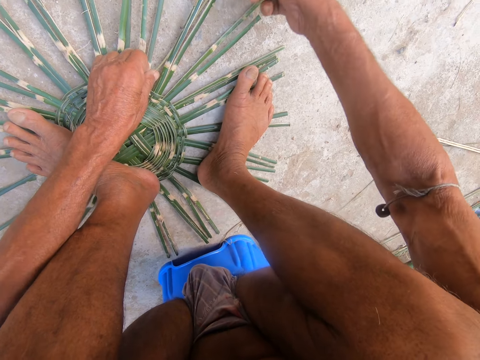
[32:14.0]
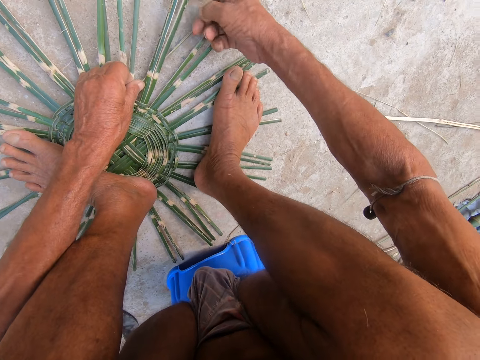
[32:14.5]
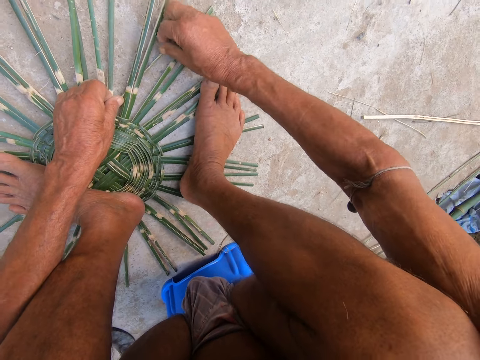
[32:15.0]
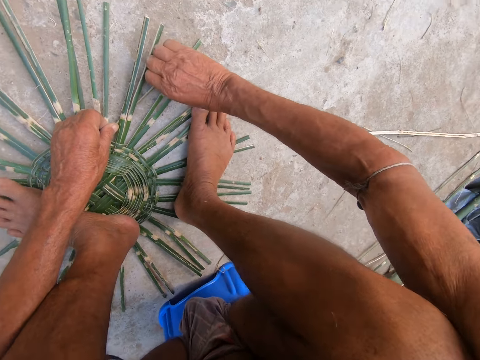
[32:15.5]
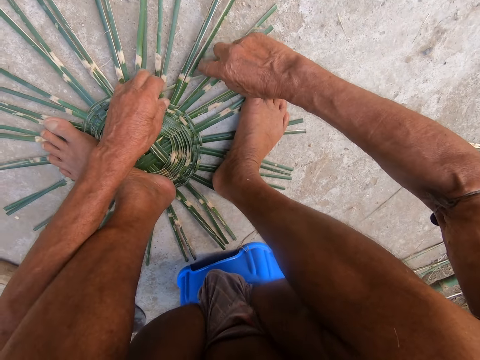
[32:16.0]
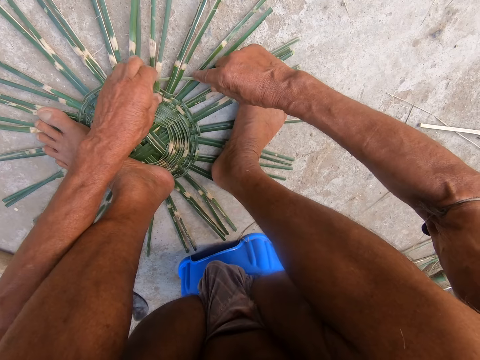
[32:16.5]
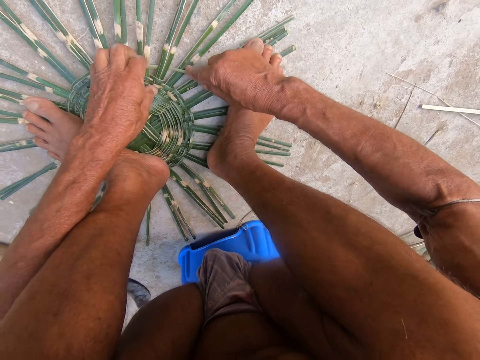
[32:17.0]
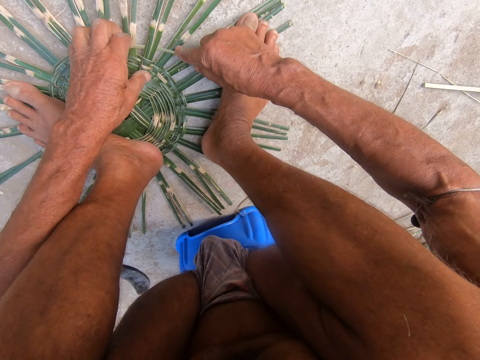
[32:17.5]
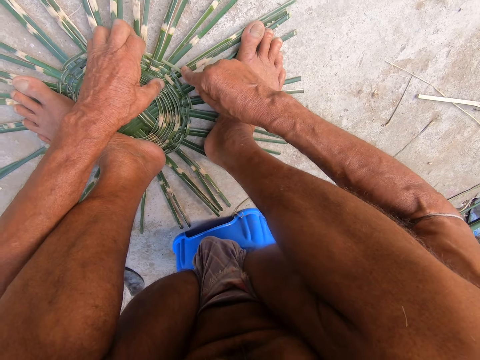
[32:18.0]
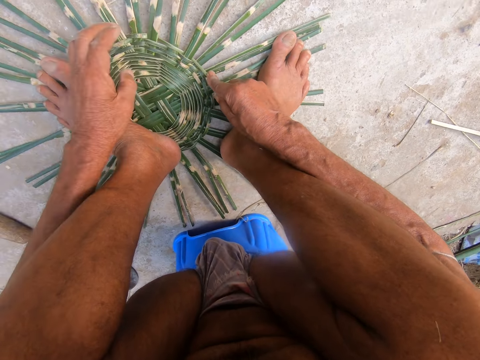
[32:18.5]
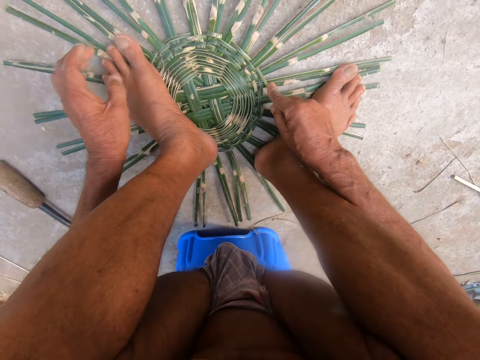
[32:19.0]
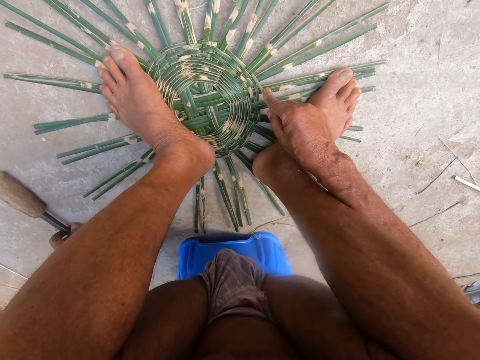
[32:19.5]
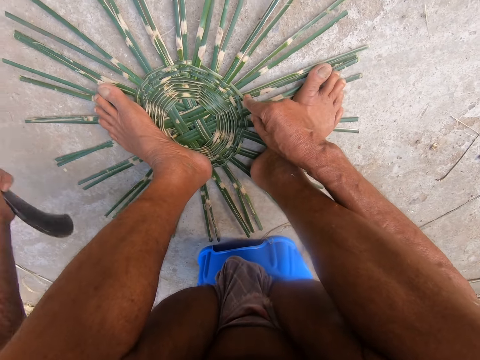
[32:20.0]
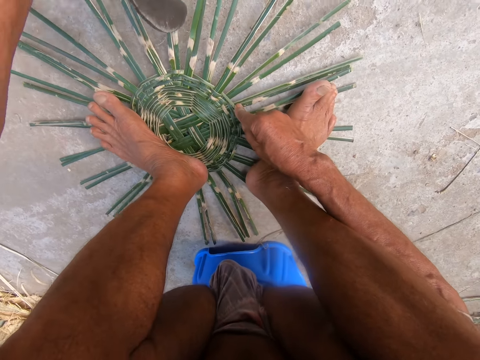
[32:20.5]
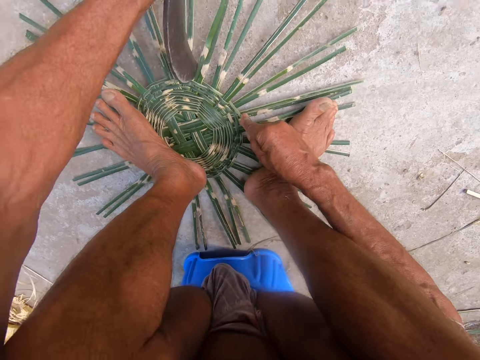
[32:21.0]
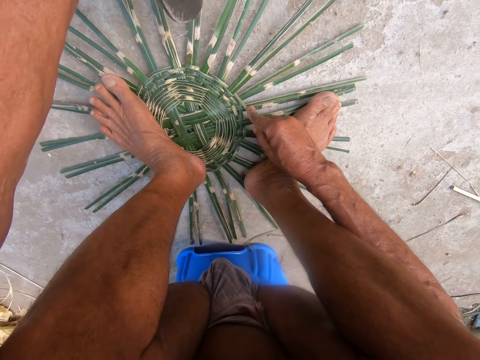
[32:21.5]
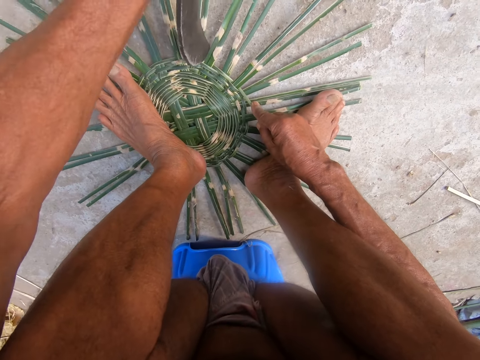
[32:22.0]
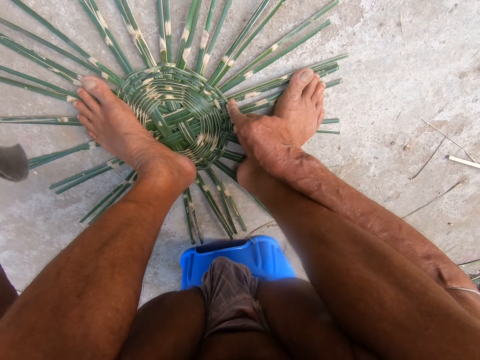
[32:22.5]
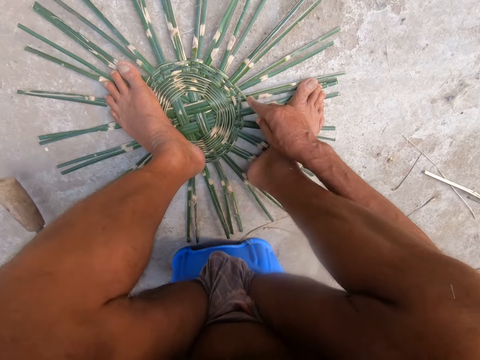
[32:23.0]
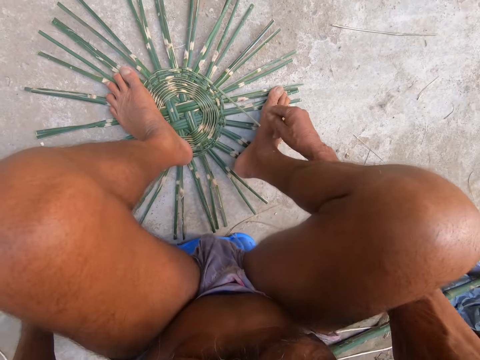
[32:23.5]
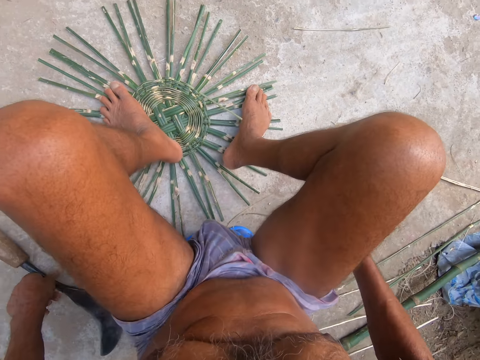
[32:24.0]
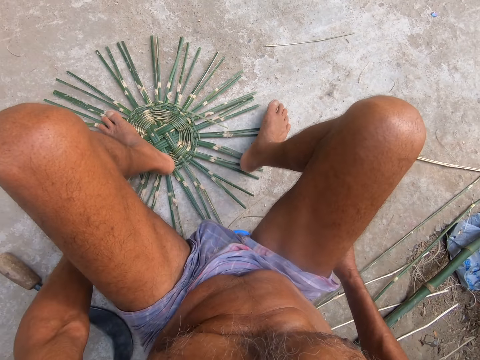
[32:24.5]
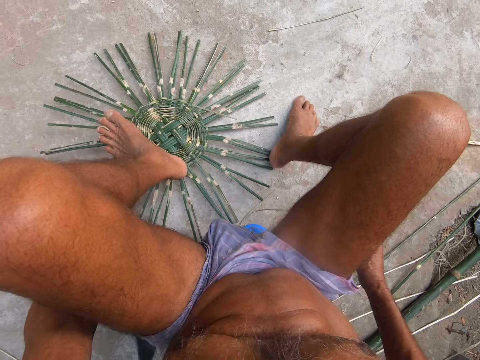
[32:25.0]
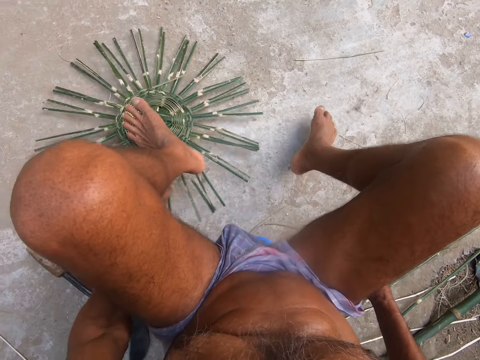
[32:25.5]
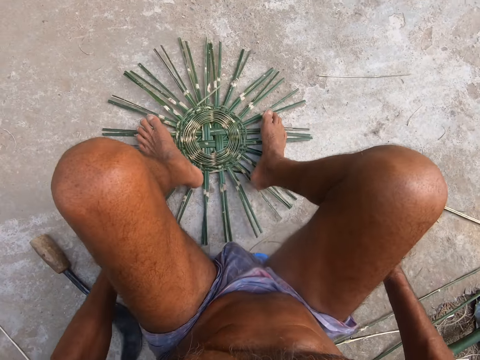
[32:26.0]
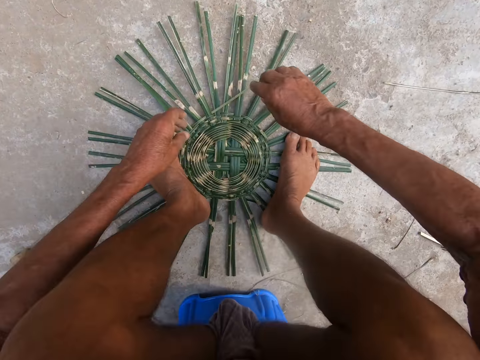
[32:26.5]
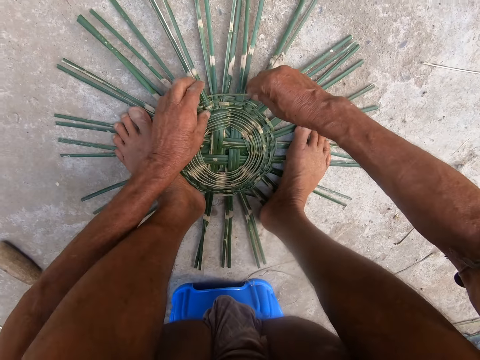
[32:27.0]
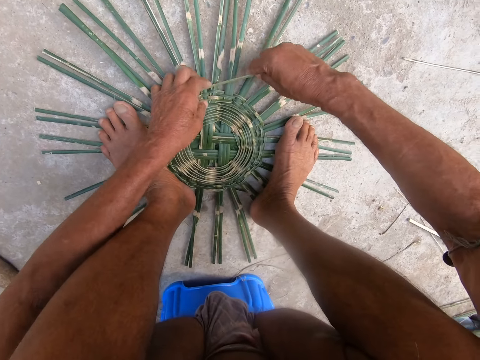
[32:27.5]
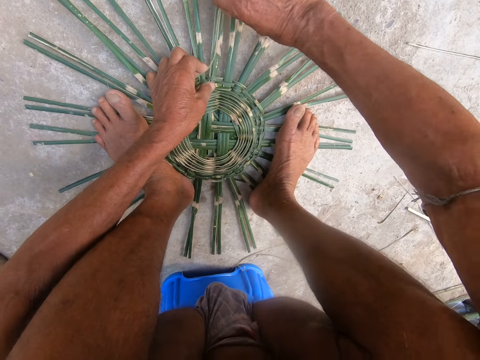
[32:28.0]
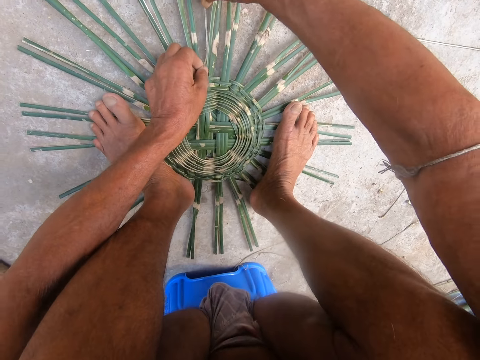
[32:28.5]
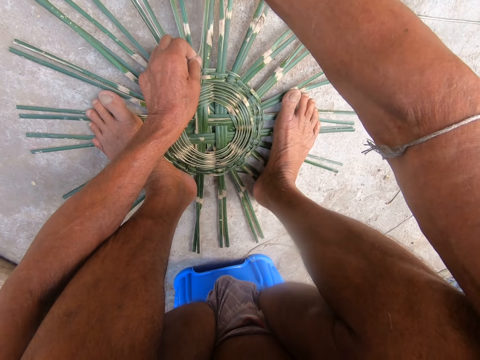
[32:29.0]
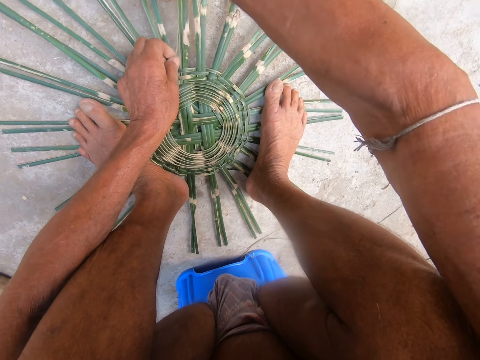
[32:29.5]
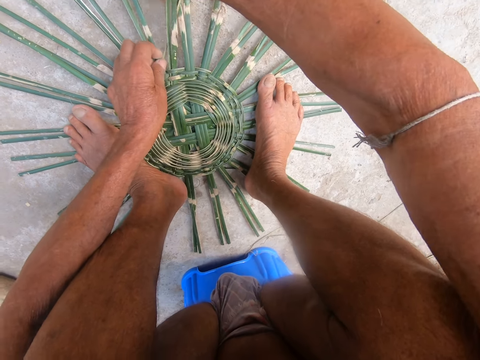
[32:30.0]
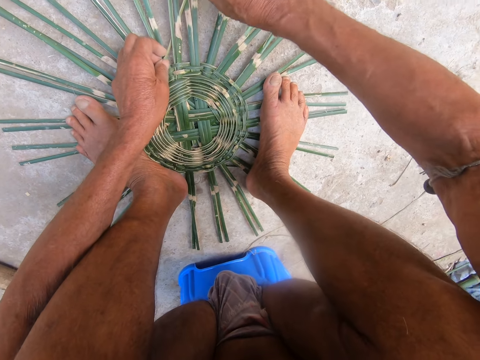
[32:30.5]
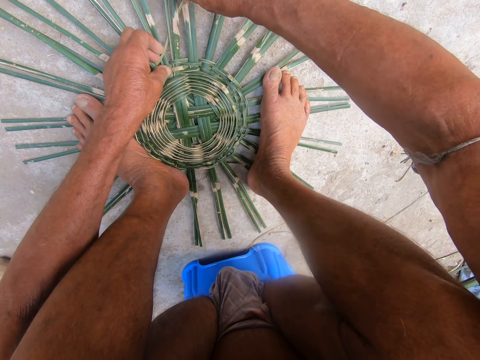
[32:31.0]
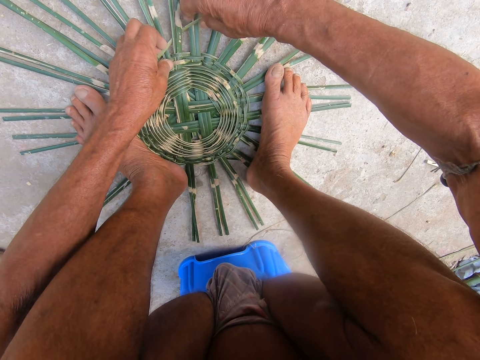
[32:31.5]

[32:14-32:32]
The camera wearer picks up the scraper from the ground with his left hand. He hits the basket with the scraper in his left hand. He cuts the sisal. He drops the scraper on the ground with his left hand. He turns the basket on the ground with his left hand. He weaves the basket with the bamboo strip in both hands.

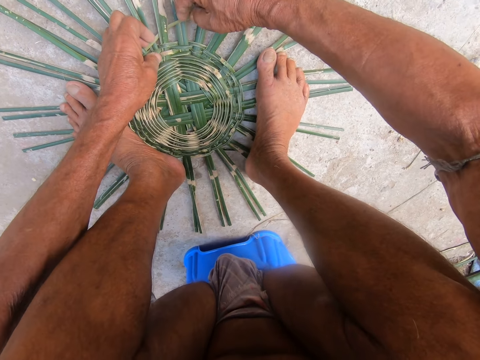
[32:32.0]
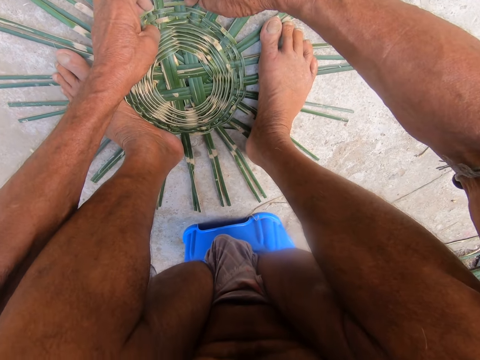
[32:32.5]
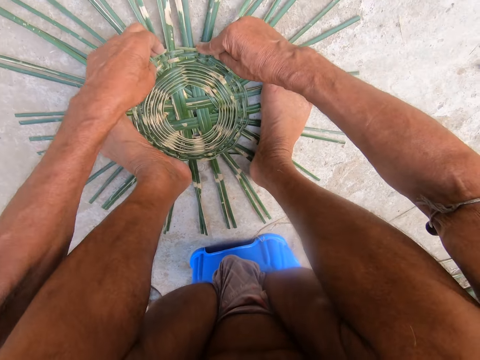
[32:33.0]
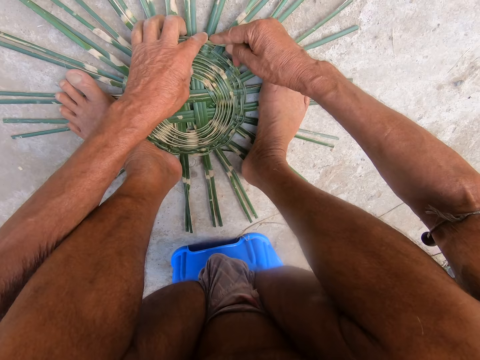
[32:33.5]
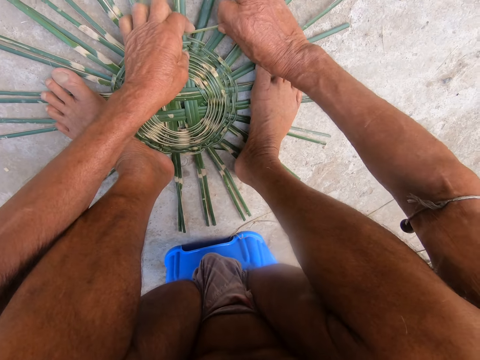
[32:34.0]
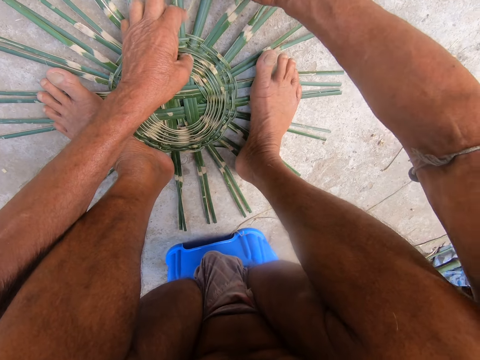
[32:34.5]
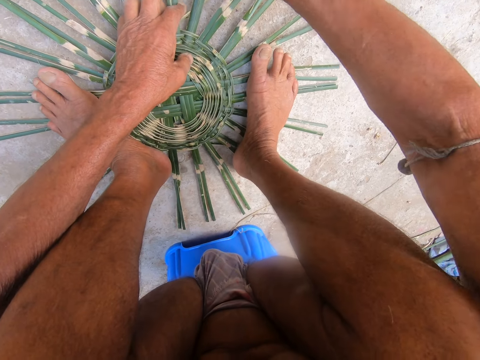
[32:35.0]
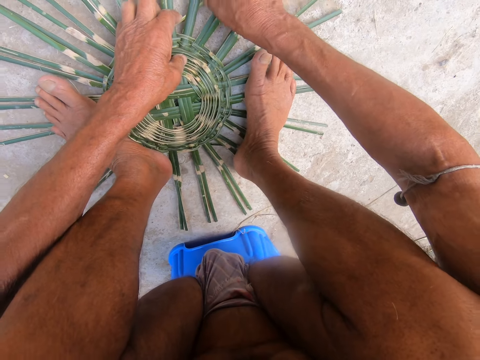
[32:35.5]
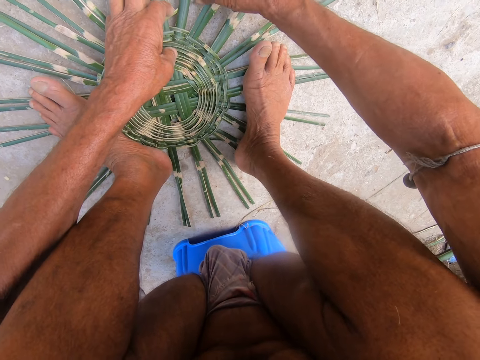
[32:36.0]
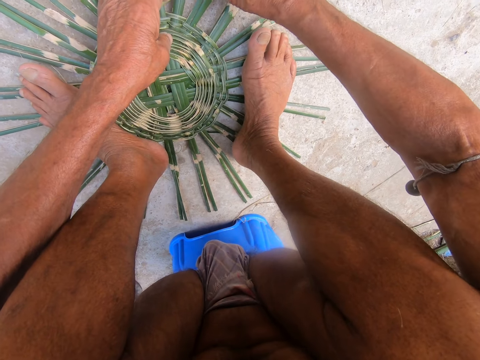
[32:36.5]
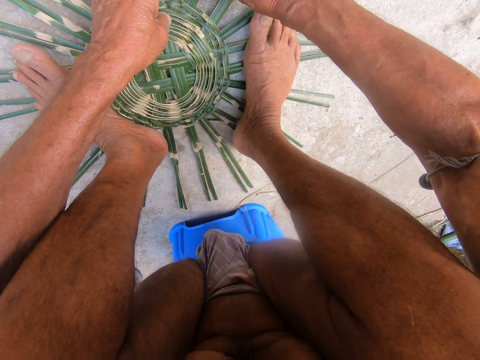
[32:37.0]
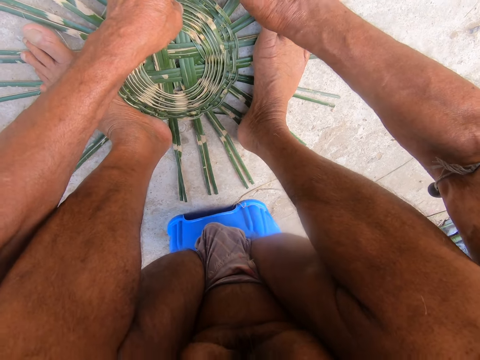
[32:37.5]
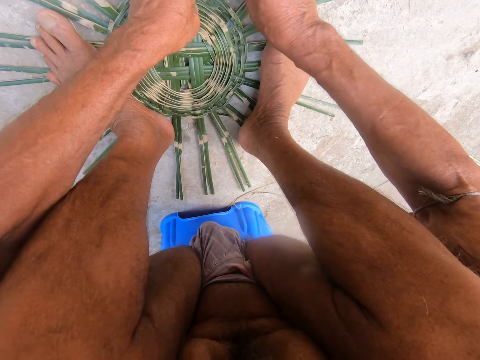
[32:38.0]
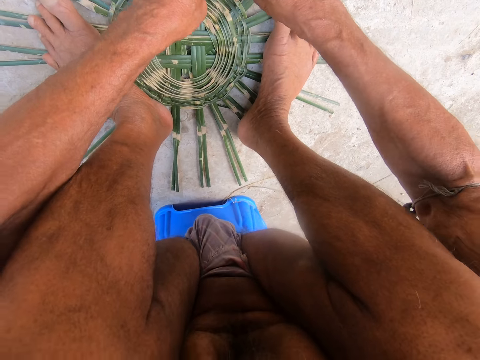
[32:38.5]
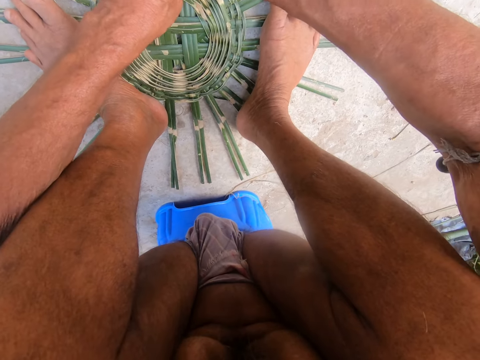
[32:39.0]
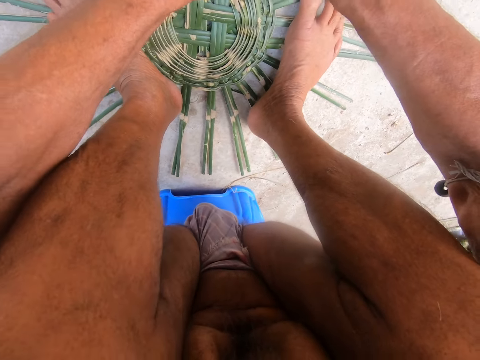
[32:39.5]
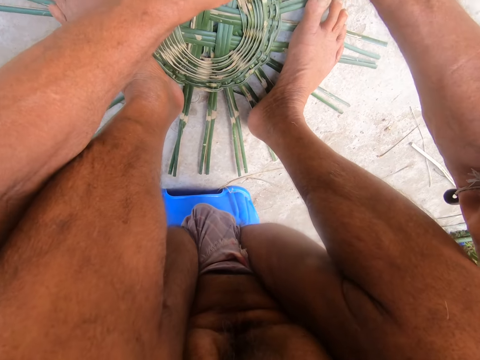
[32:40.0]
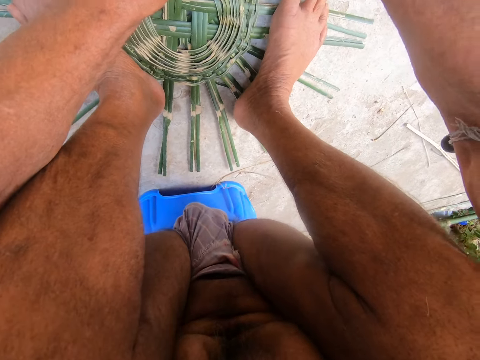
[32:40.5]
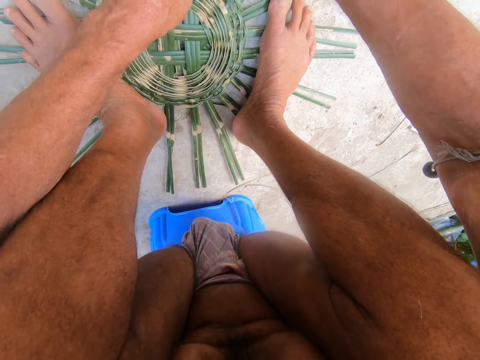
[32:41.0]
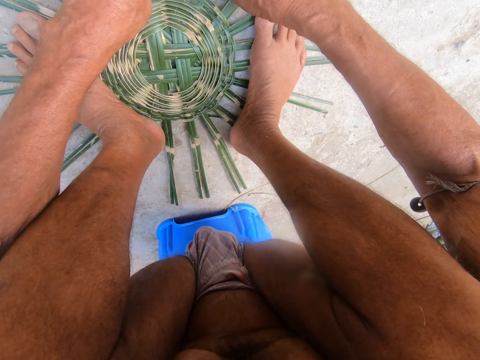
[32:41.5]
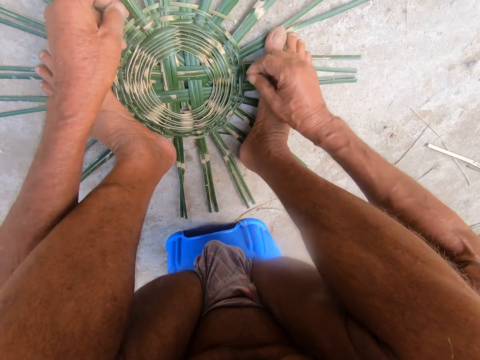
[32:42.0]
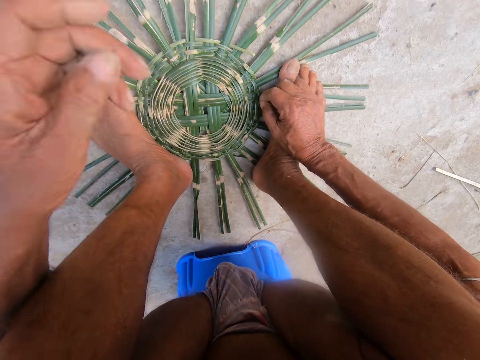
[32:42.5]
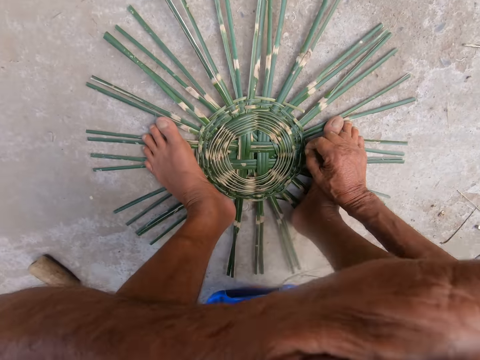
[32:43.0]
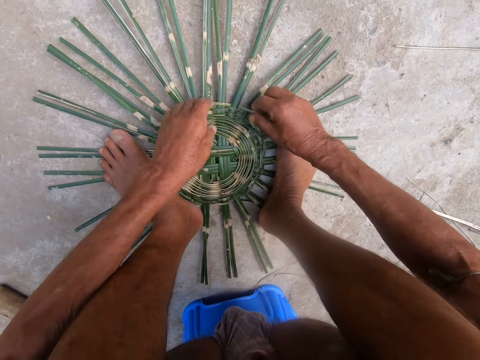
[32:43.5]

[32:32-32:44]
The camera wearer lifts his left hand towards his face.
